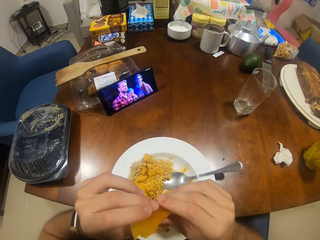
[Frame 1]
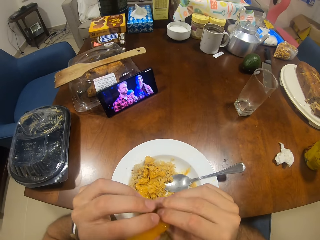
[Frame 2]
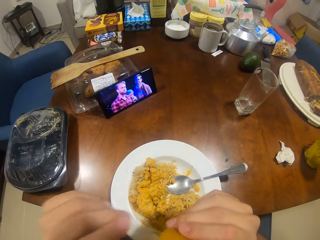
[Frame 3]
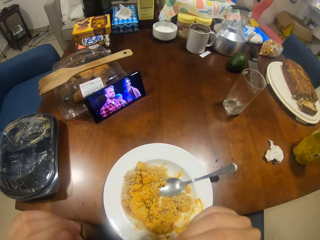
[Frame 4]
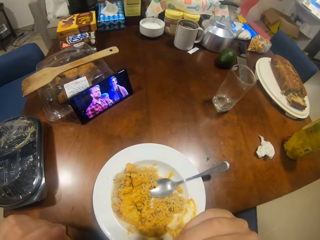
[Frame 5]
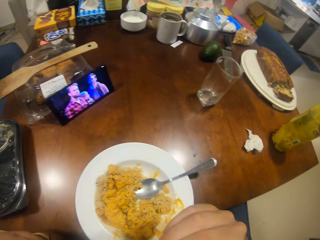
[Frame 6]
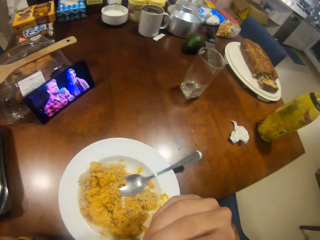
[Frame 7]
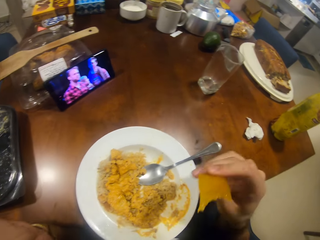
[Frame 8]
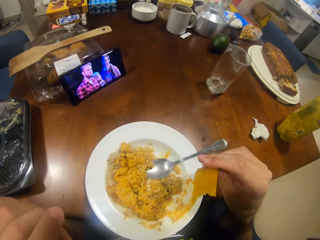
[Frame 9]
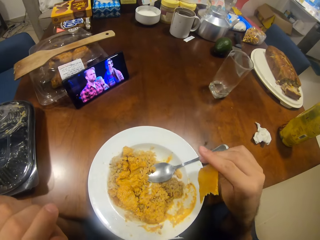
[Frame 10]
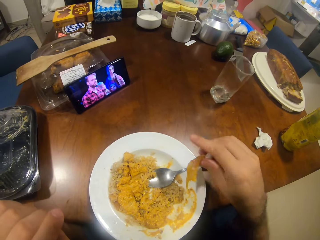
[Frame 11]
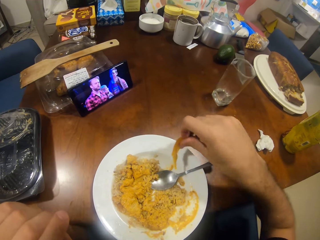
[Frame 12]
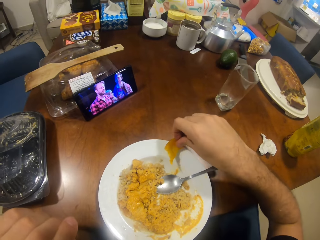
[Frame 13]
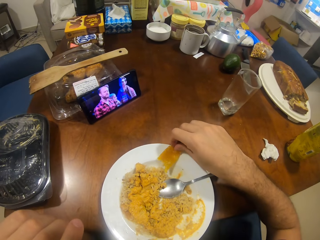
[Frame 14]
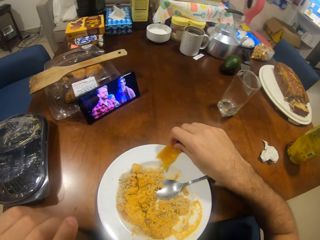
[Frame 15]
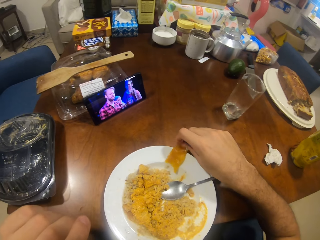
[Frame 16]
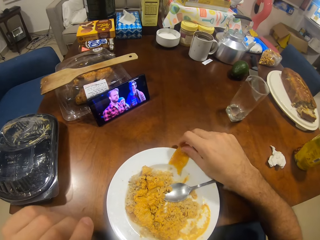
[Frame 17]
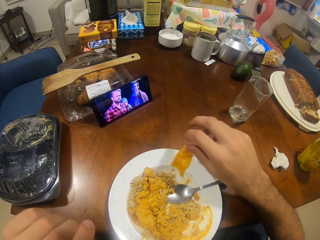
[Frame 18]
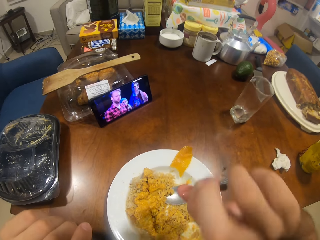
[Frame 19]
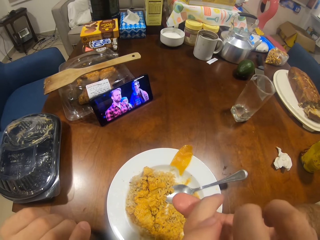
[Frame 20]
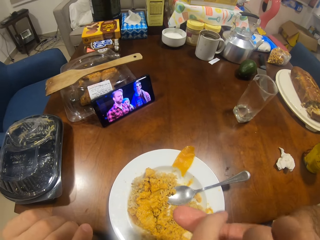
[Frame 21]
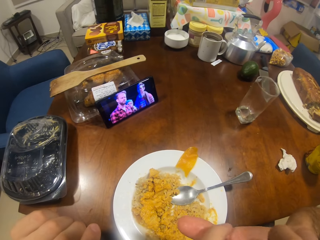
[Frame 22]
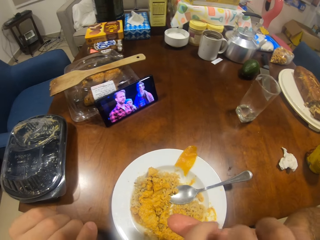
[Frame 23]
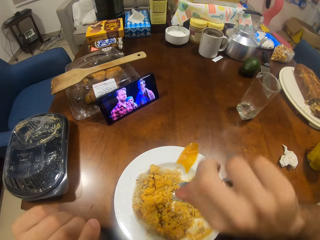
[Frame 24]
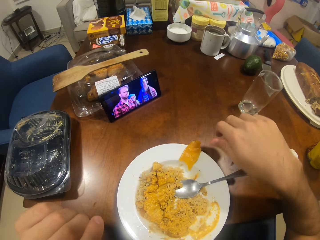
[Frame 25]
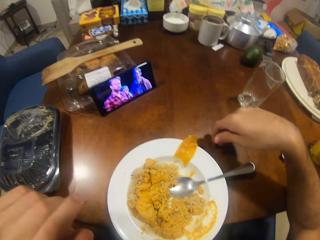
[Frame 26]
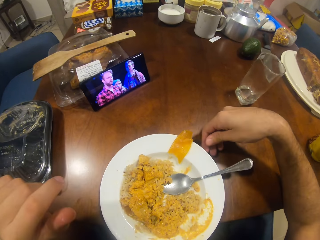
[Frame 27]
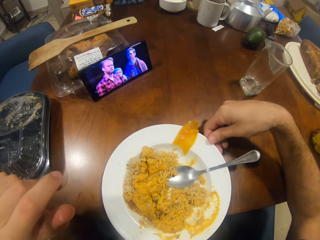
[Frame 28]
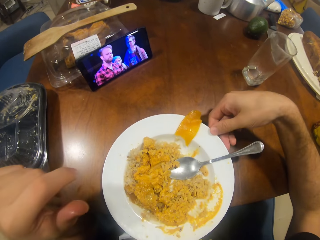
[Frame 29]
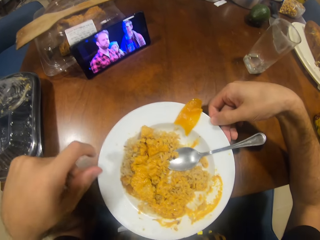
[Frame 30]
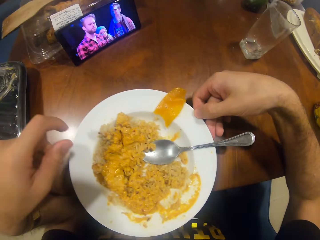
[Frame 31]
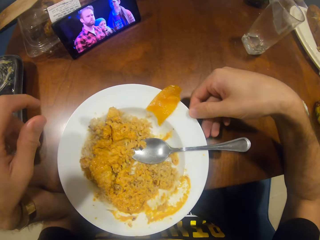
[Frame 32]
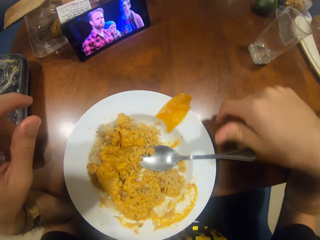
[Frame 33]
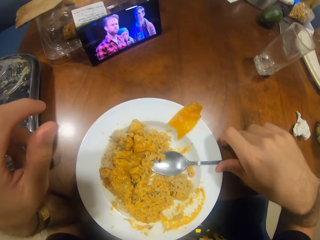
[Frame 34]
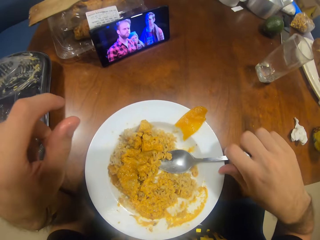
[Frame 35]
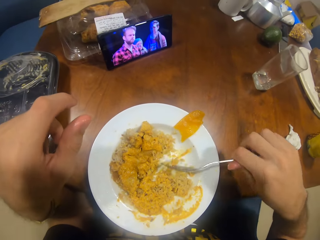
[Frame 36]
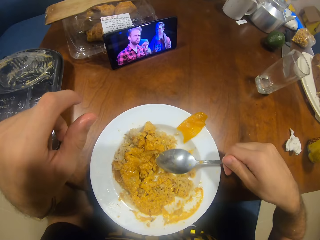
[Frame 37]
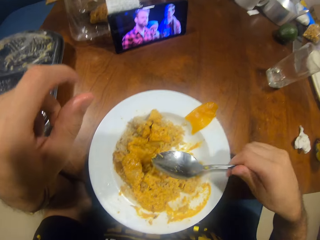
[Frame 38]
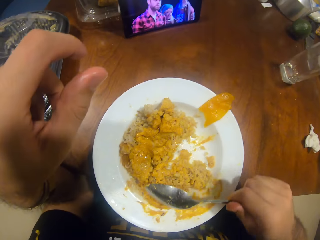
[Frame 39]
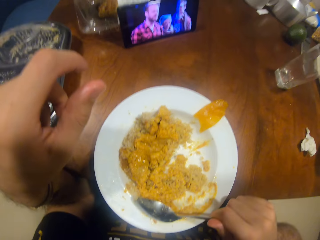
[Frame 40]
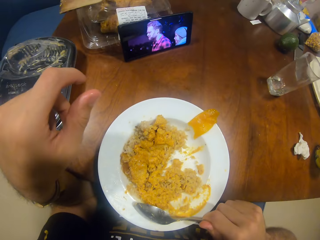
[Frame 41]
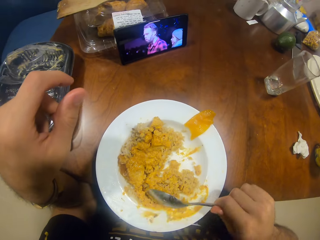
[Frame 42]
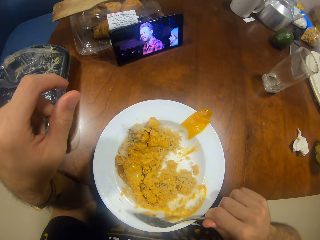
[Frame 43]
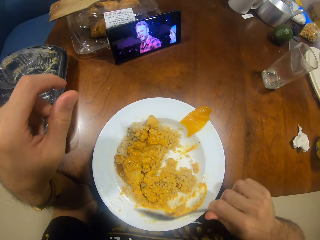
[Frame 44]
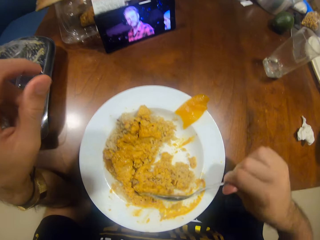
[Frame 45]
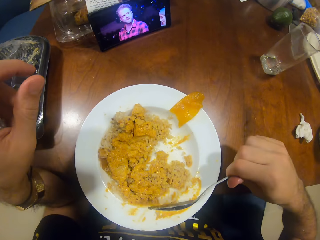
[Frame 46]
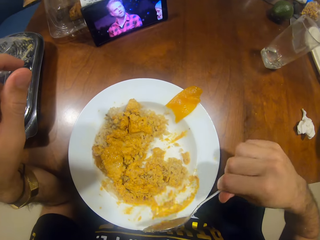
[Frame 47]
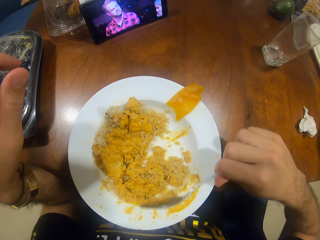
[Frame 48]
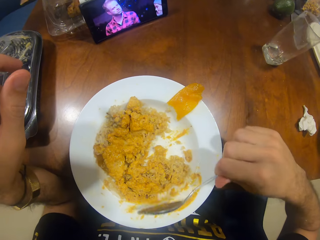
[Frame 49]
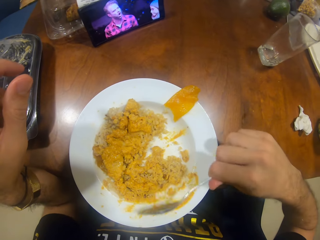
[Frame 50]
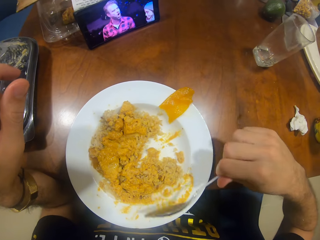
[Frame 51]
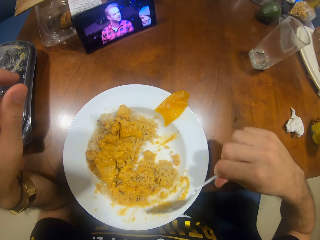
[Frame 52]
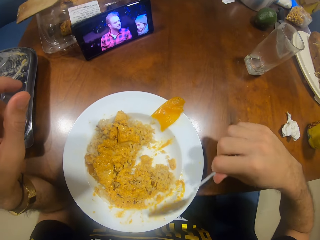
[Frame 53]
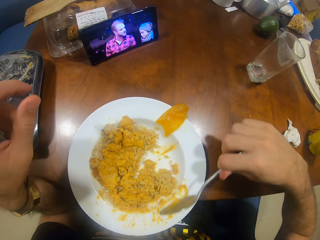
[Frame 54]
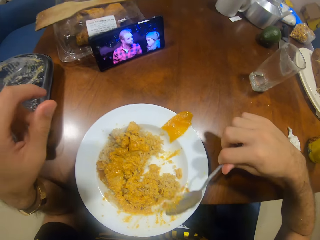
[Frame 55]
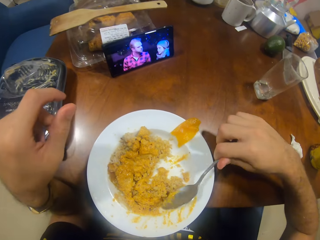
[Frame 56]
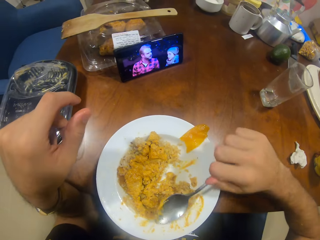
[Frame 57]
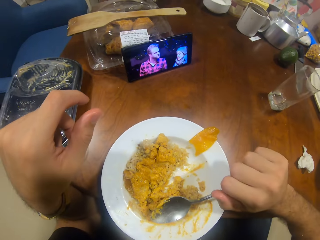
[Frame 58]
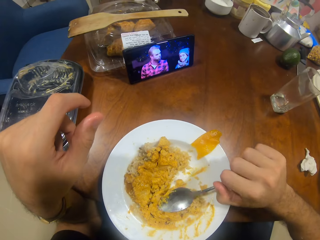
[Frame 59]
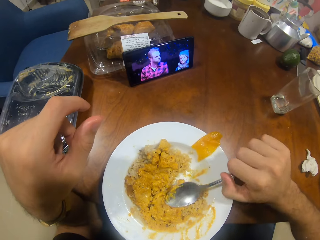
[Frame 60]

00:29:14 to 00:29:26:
The camera wearer eats something. He puts something on the plate. He licks his hand. He puts the food together.

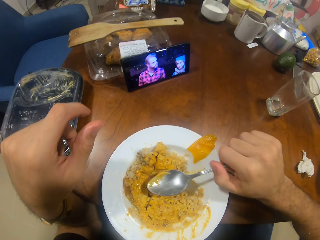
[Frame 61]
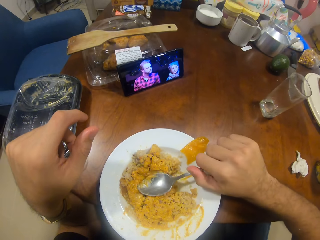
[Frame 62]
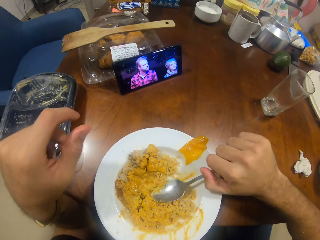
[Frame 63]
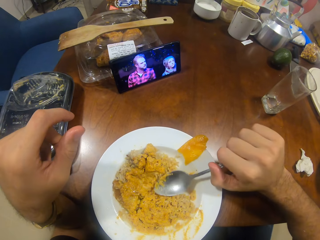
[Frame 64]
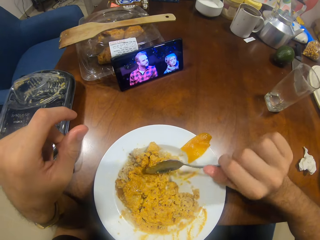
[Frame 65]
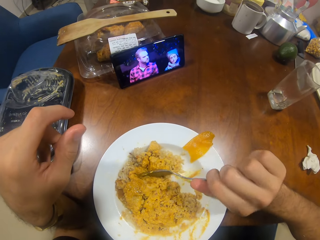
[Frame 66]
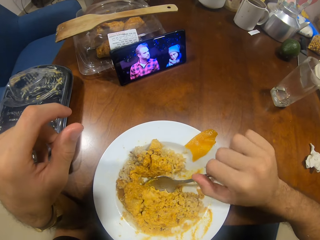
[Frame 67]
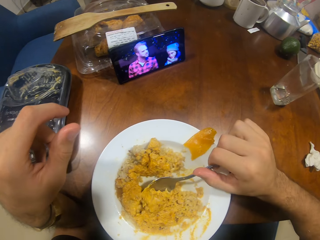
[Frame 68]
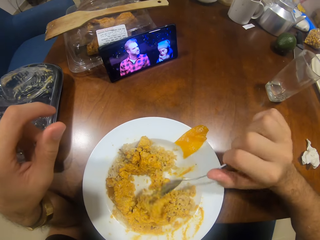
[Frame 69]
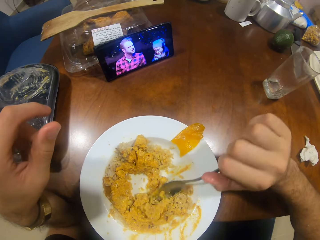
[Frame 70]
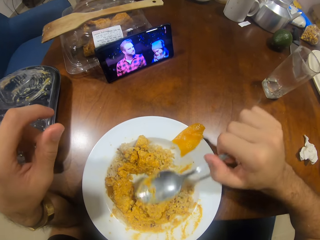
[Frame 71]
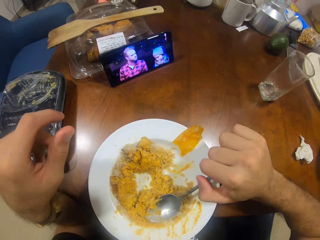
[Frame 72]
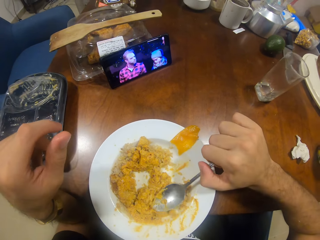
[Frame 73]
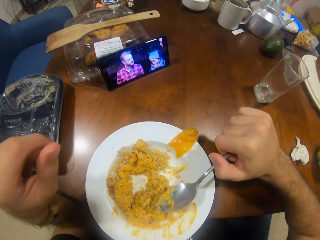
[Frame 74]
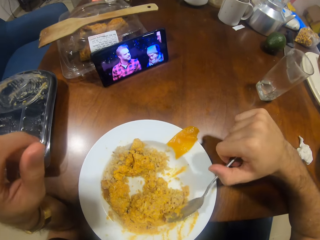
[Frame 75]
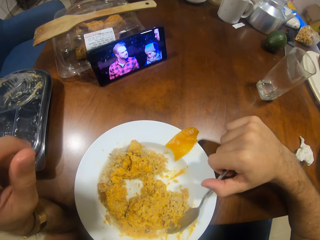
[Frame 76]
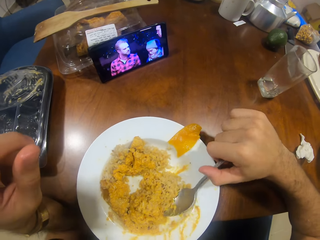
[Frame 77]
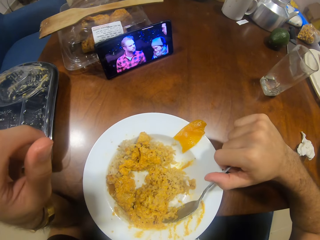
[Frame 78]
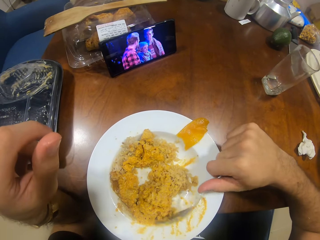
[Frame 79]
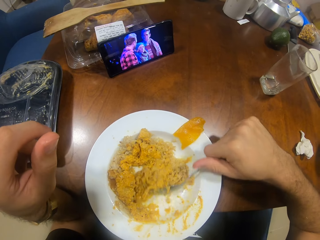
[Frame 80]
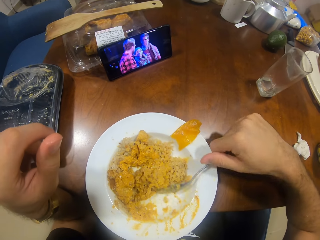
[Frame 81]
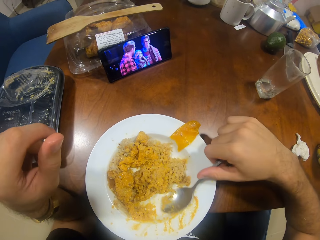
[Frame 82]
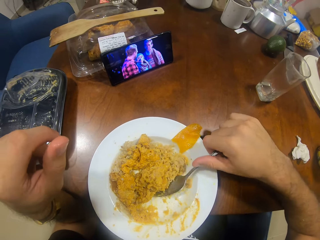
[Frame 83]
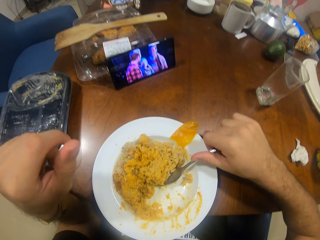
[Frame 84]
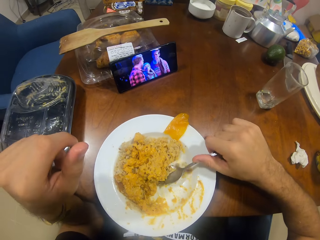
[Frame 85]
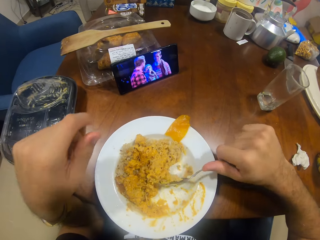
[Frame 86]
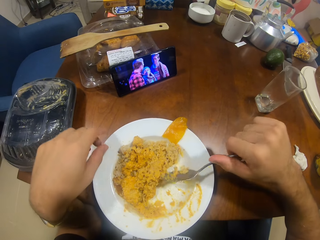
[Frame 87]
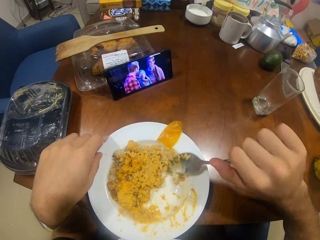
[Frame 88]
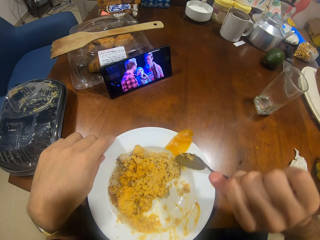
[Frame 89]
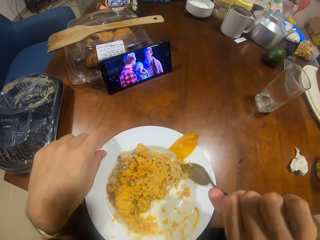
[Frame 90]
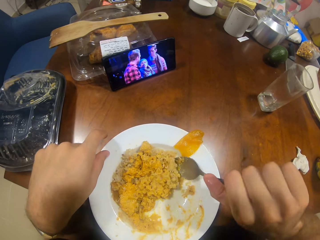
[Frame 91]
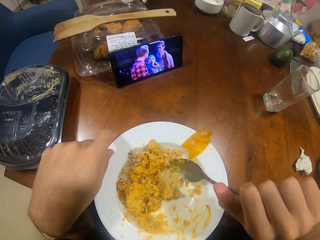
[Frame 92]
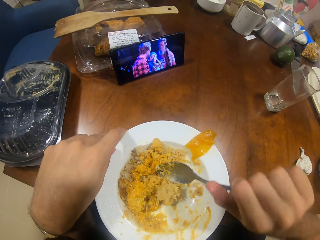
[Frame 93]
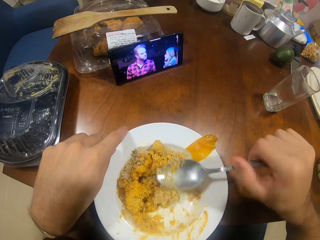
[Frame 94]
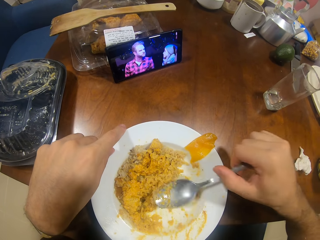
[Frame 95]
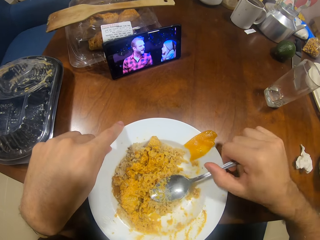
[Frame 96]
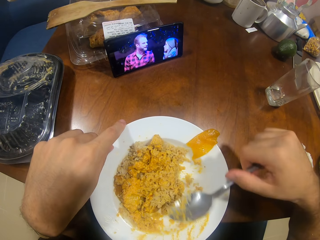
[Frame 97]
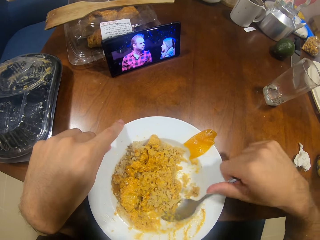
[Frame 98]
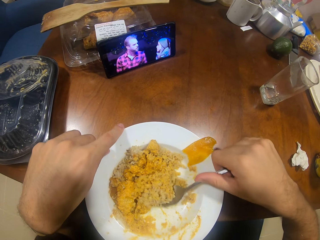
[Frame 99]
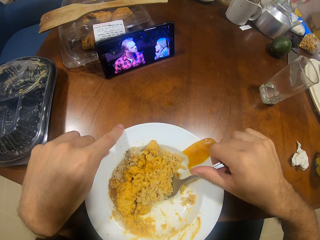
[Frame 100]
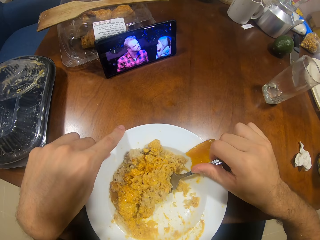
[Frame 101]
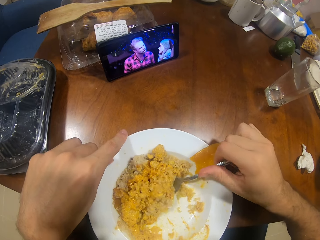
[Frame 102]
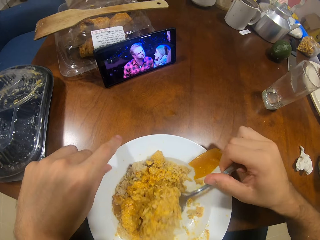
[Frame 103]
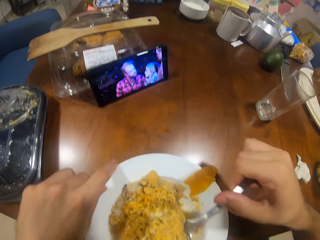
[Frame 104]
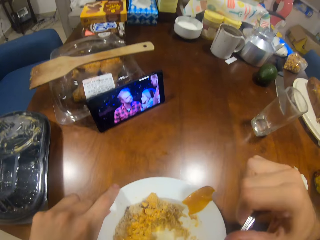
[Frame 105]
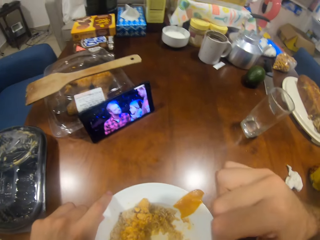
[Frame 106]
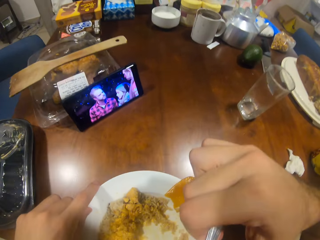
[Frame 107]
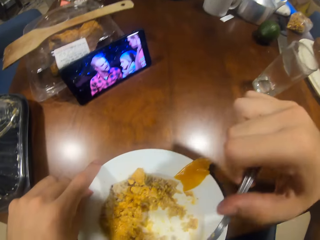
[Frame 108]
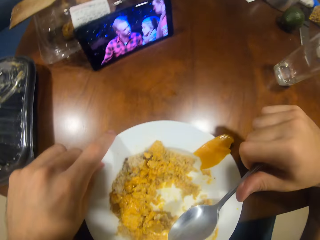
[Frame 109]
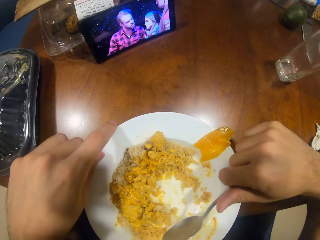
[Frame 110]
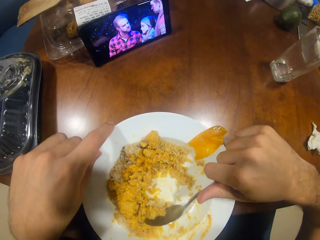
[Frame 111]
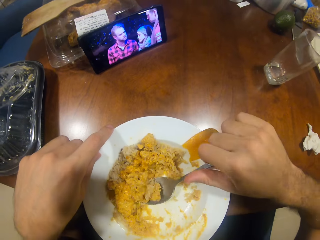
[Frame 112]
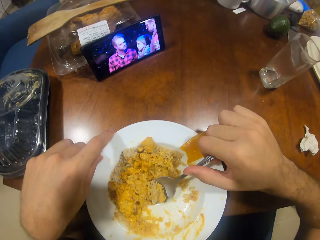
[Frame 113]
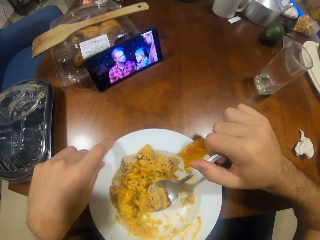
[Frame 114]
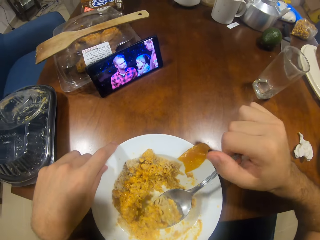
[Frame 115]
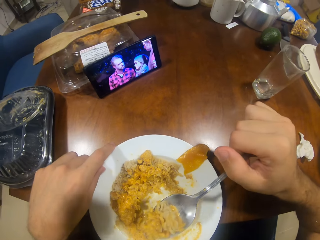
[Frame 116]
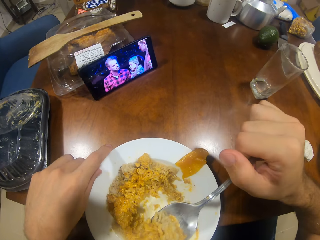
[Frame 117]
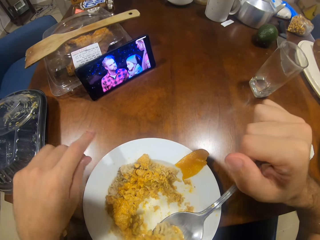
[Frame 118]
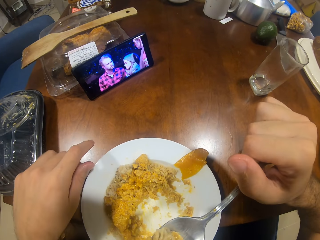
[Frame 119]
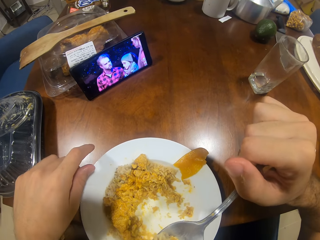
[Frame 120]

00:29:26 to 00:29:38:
The camera wearer eats the food. They scoop the food.
